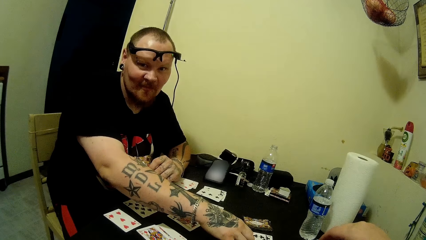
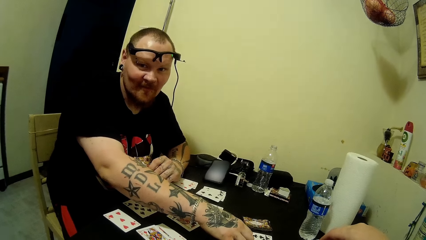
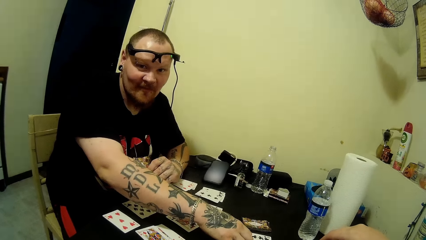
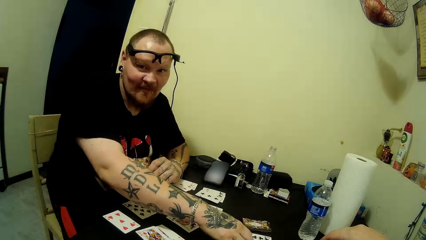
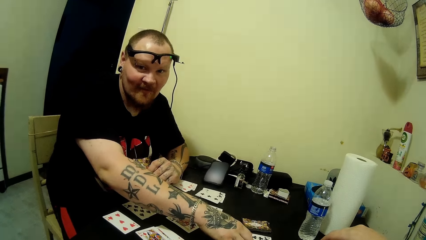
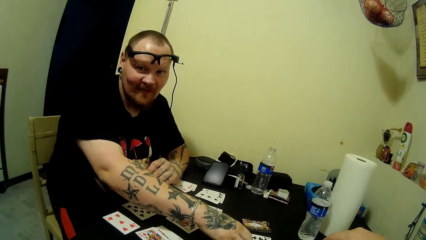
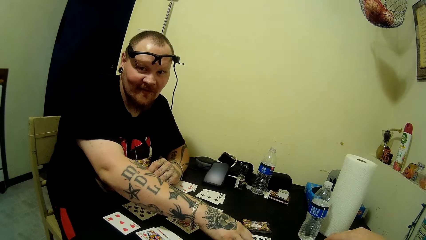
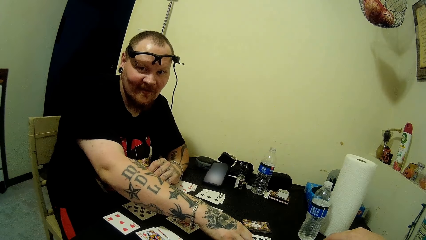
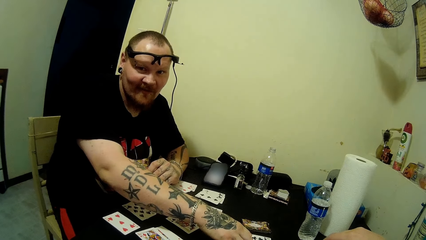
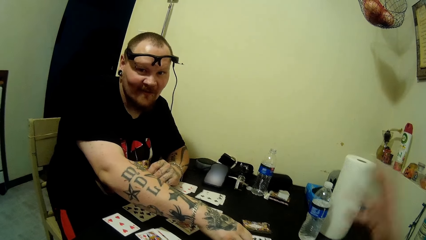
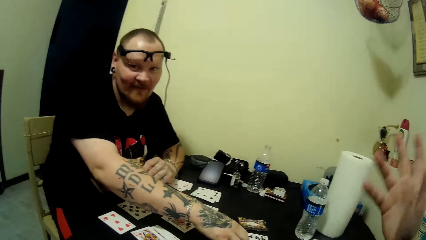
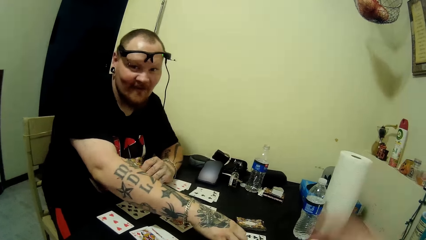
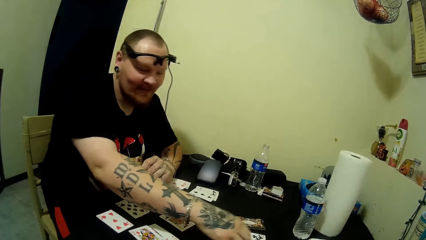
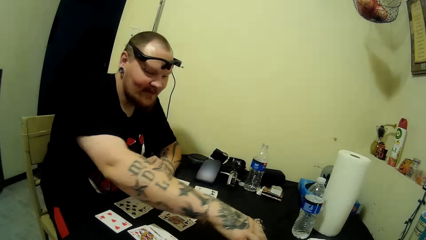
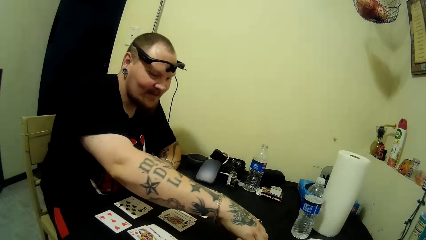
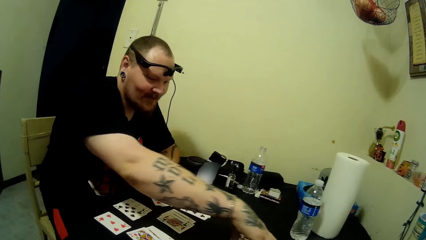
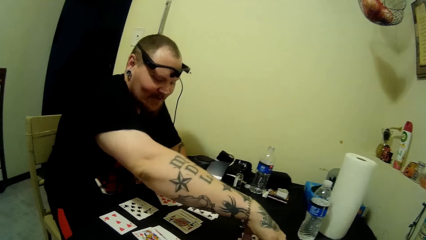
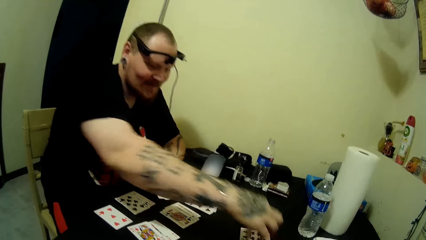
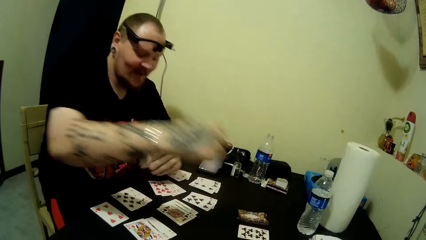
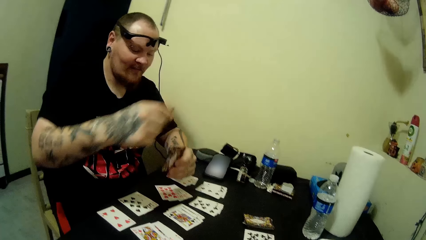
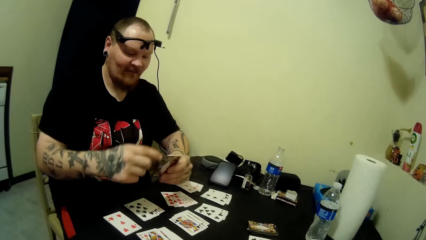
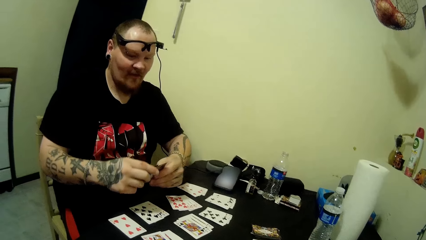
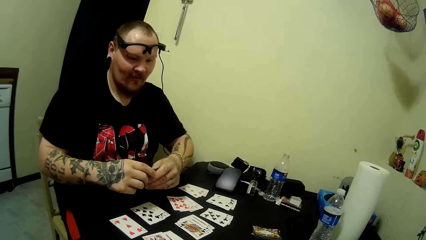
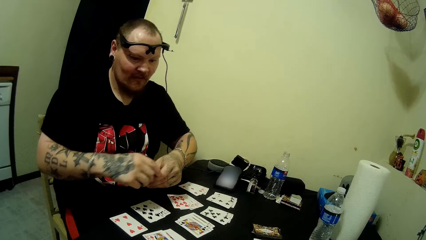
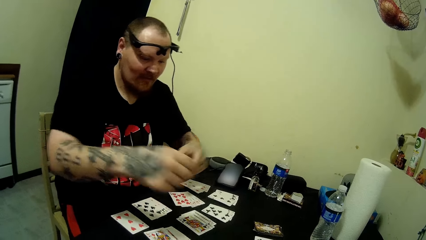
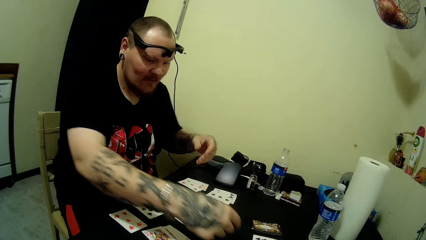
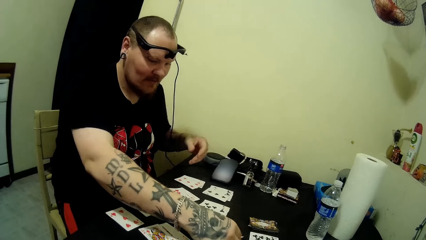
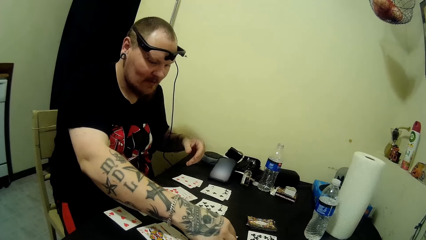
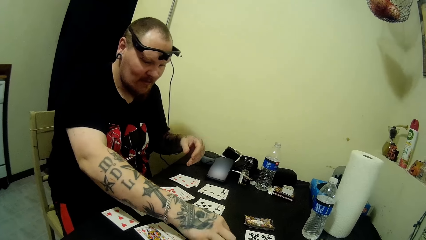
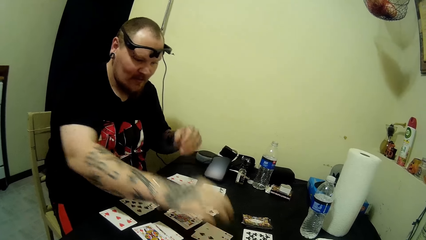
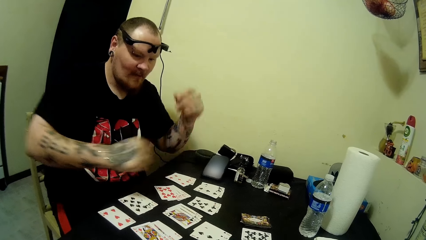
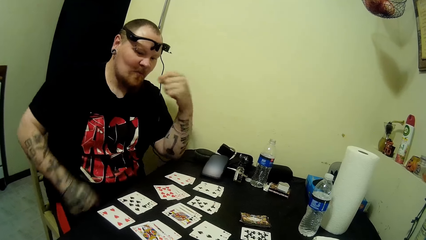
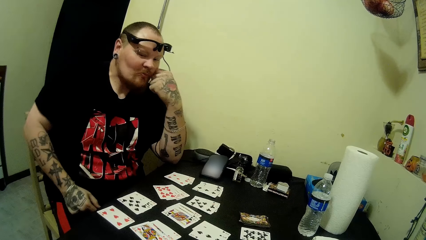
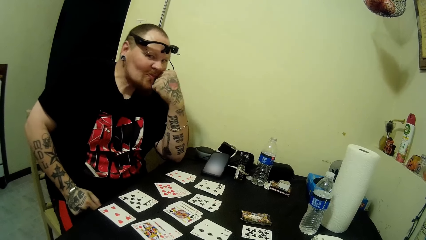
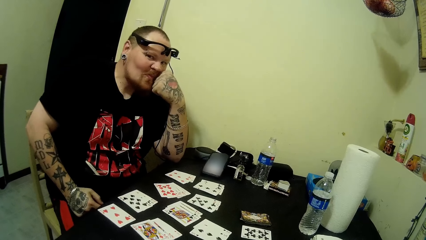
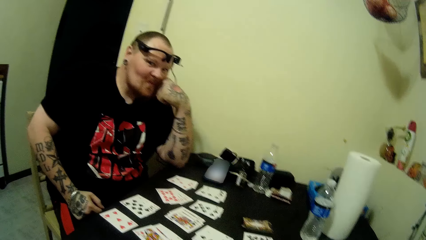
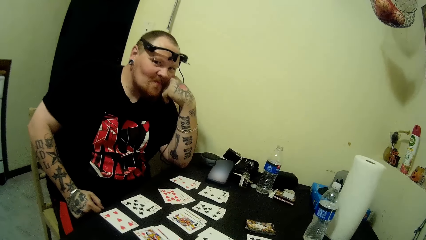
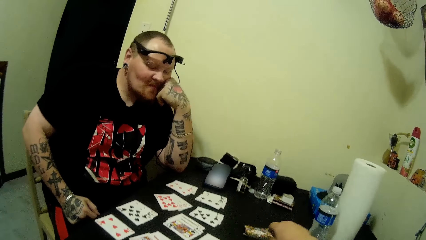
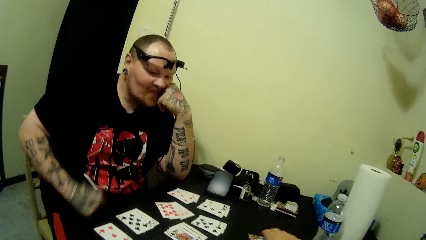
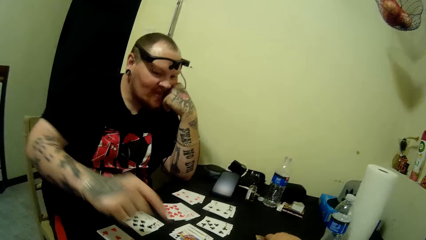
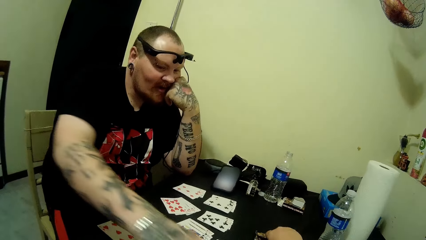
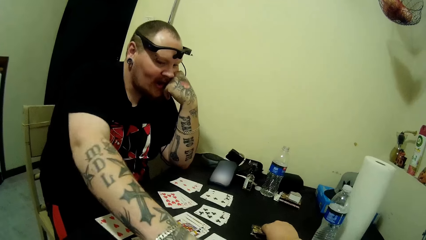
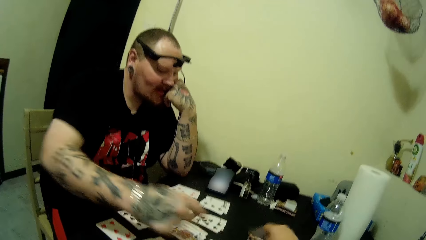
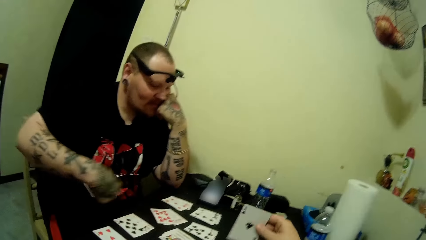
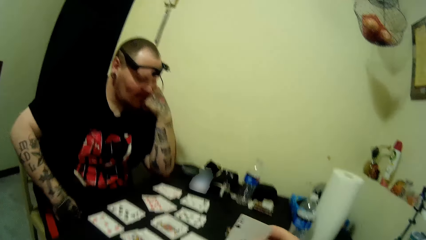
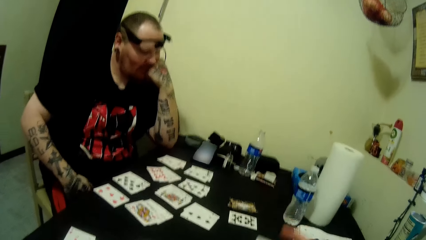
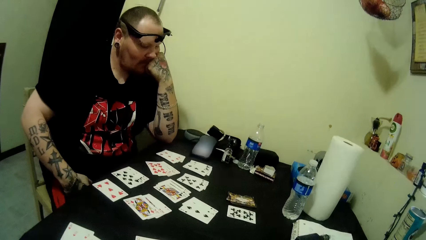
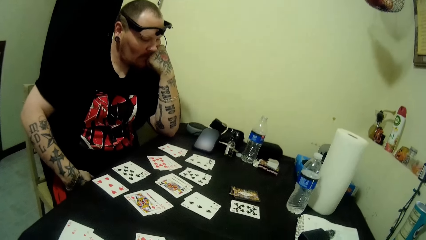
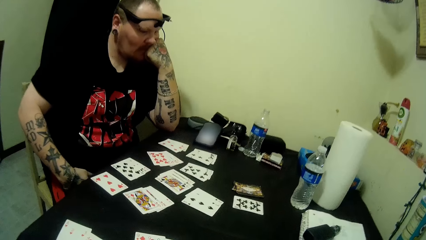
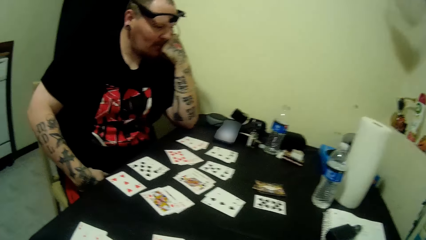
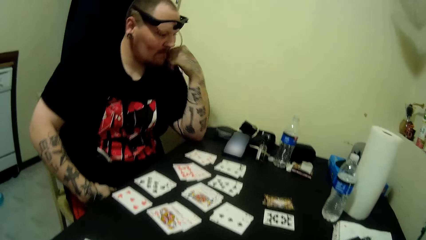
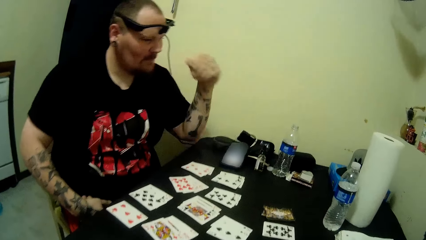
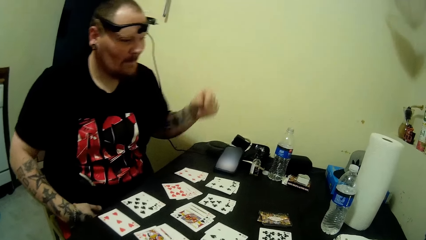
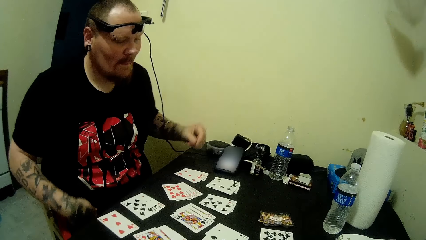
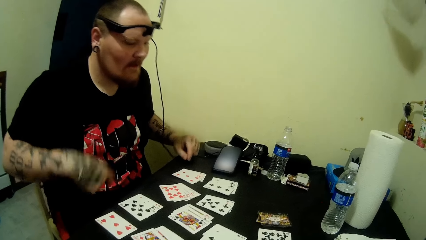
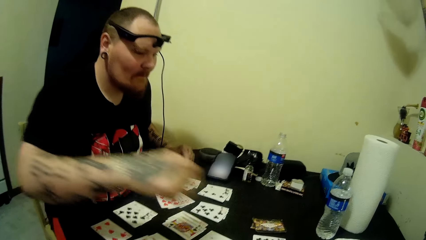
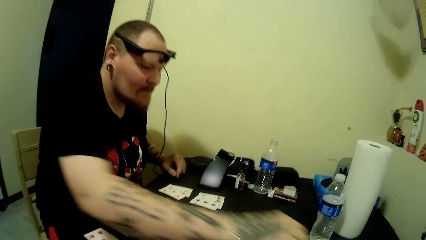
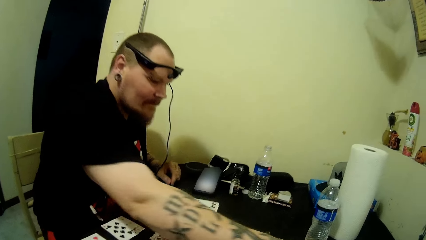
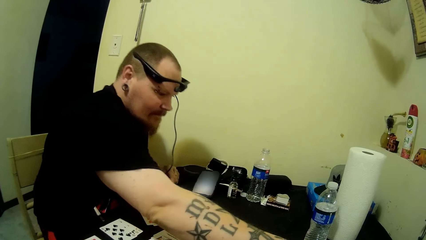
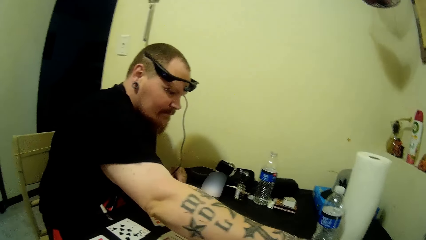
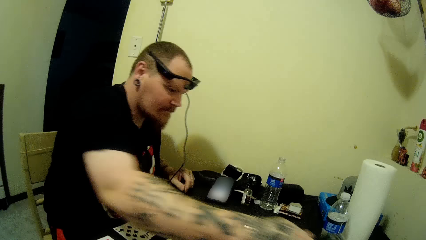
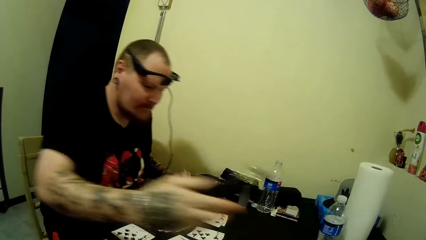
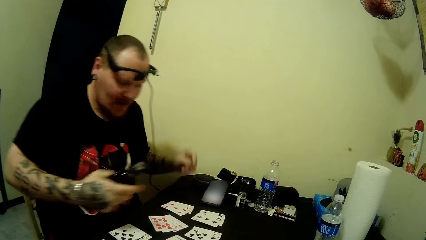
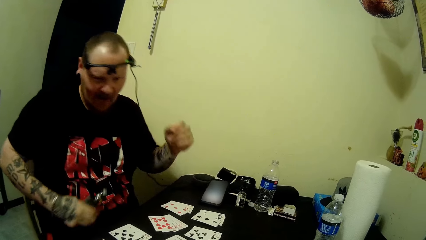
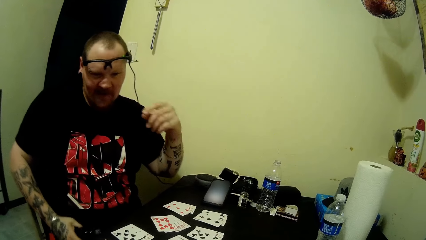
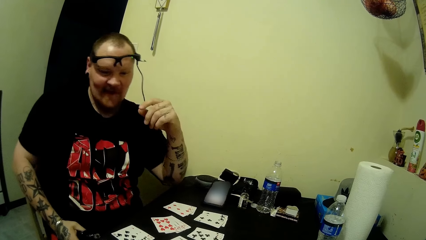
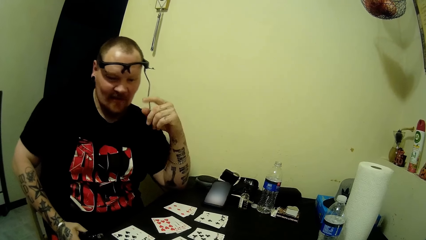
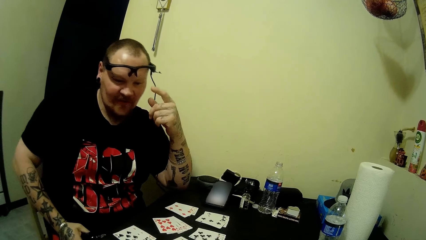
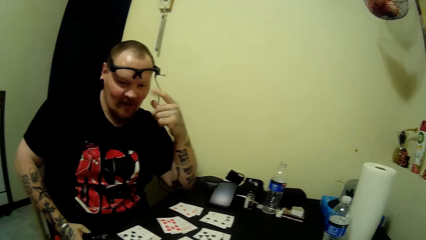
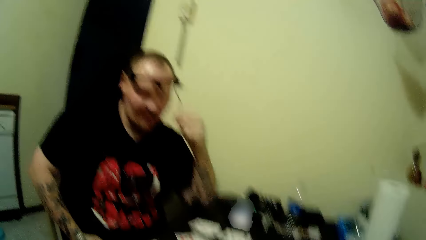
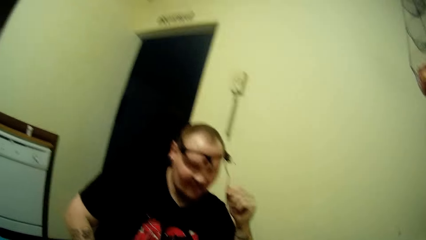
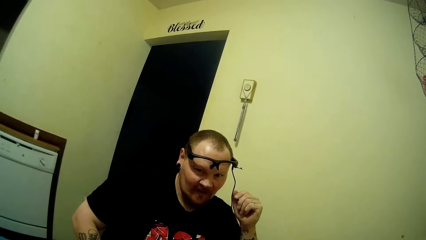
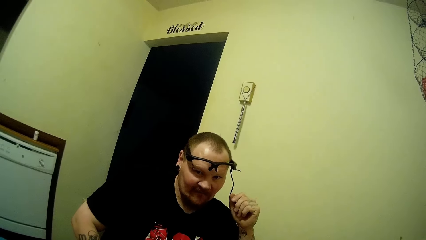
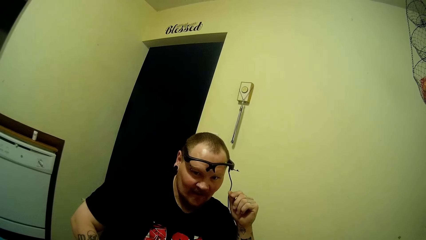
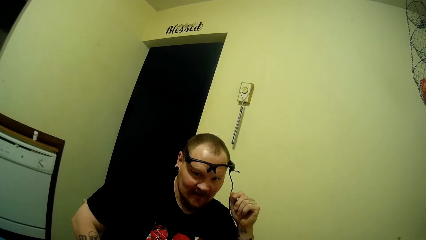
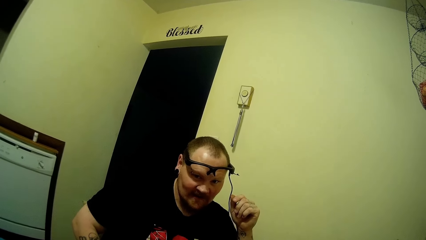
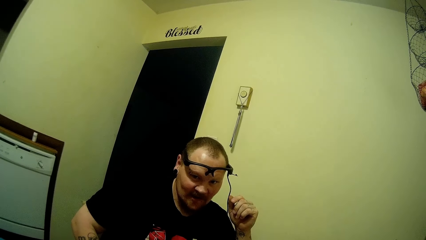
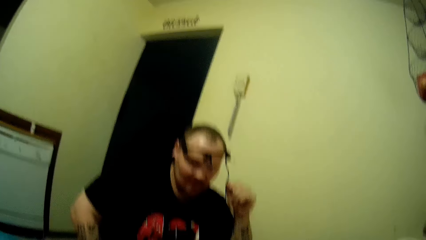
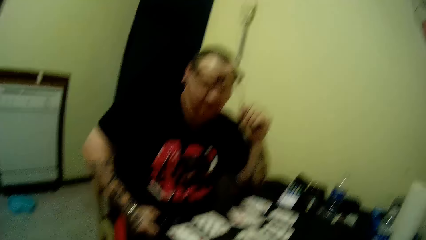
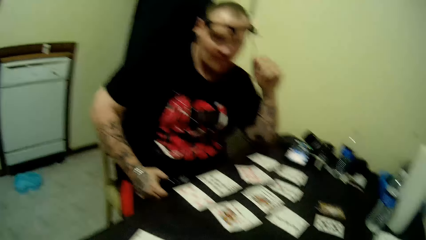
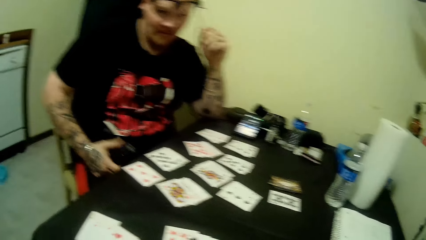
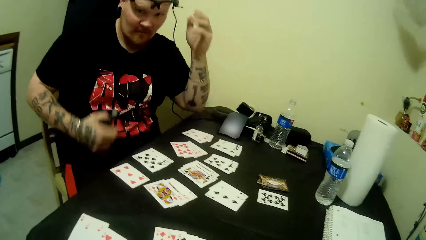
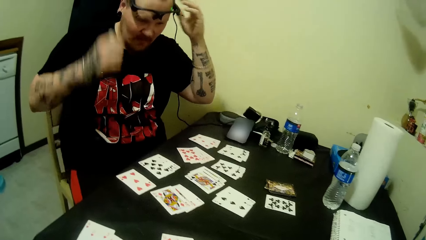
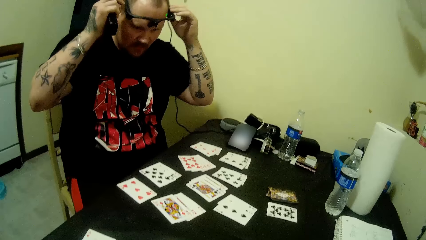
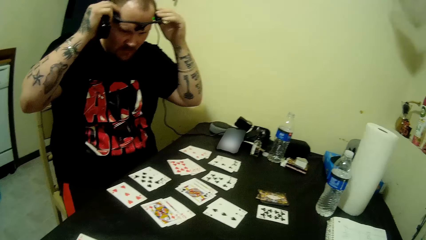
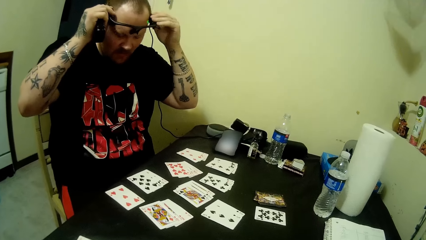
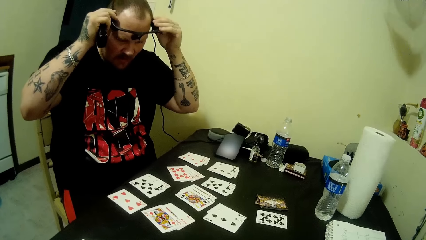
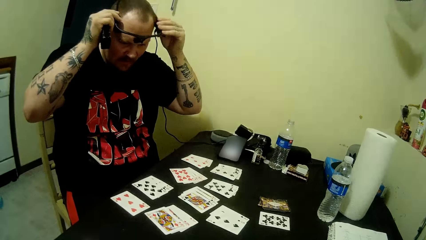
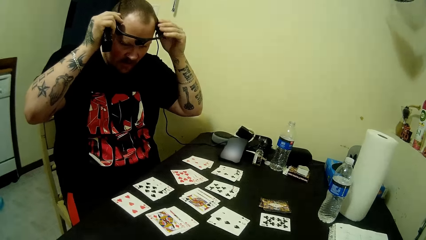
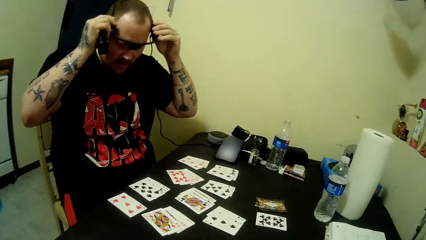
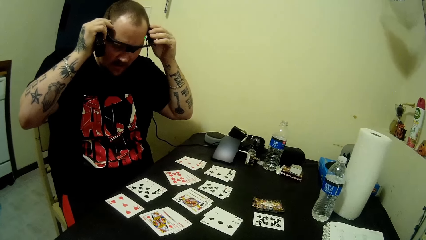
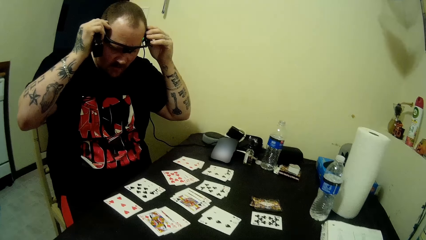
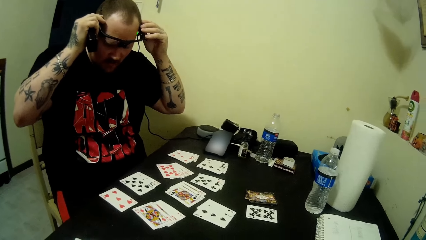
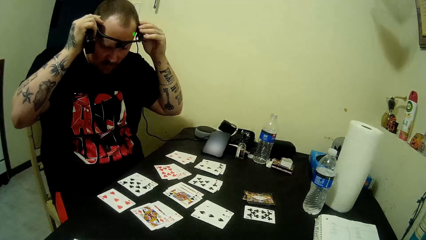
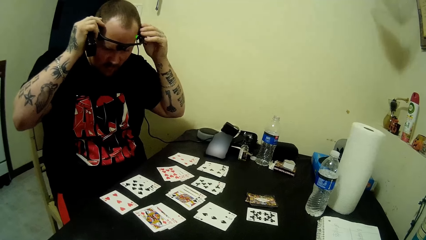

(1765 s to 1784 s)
A man interacts with the camera wearer. The man picks a card from the table. The man places the cards on the table. The camera wearer lifts a card. The man stretches his hand. The camera wearer holds a viper. They interact with the man.
